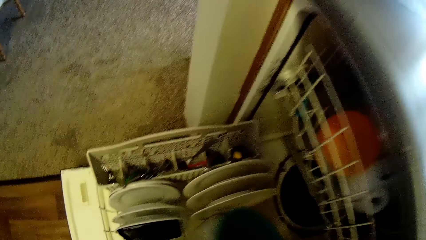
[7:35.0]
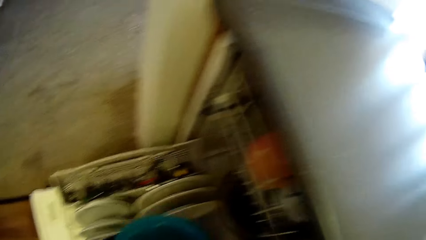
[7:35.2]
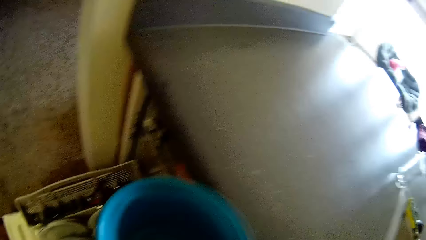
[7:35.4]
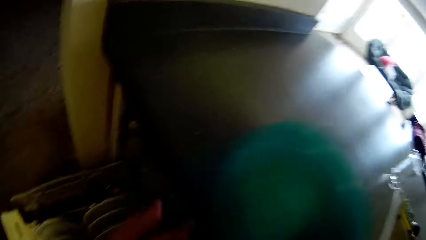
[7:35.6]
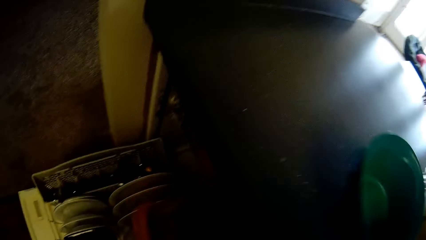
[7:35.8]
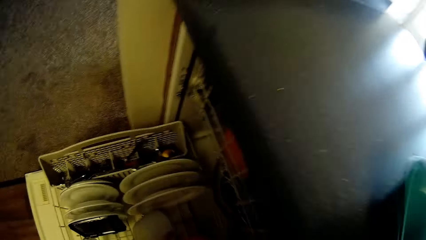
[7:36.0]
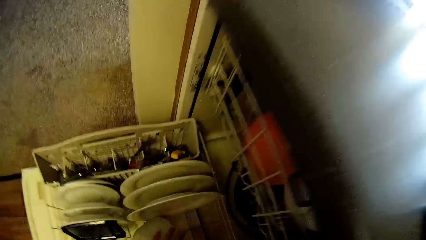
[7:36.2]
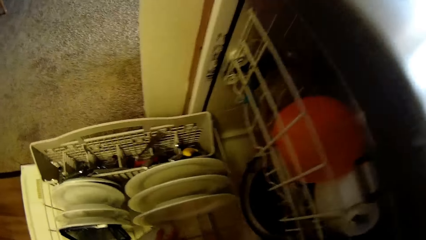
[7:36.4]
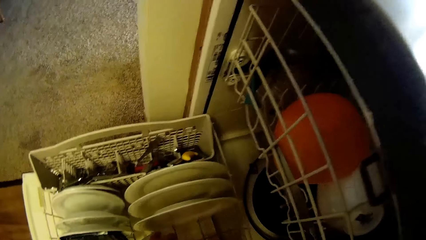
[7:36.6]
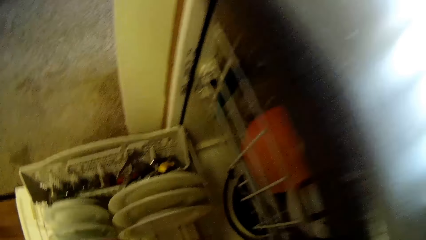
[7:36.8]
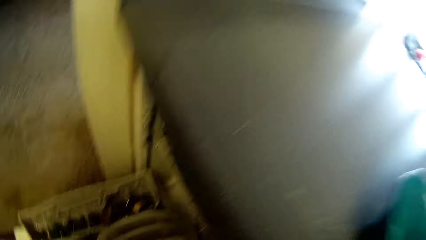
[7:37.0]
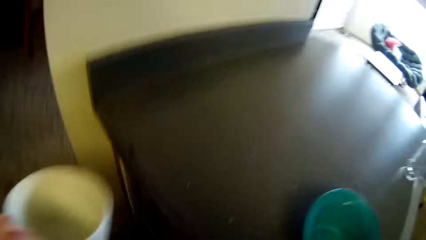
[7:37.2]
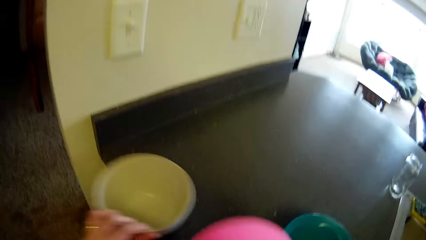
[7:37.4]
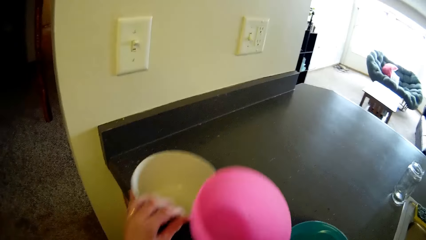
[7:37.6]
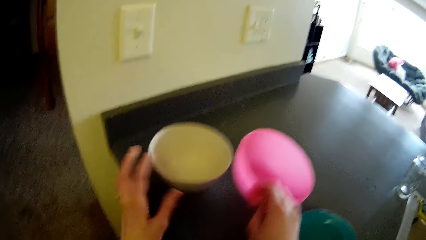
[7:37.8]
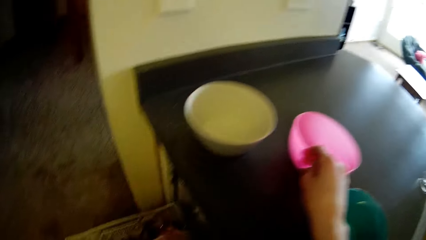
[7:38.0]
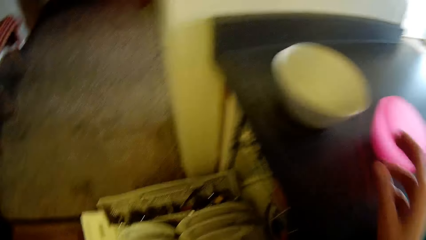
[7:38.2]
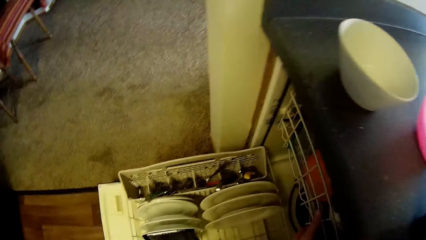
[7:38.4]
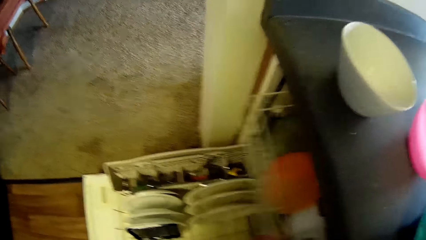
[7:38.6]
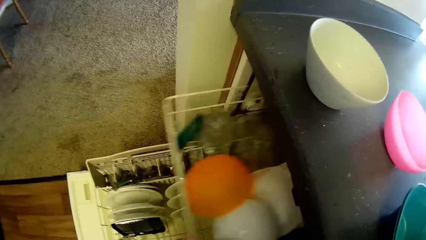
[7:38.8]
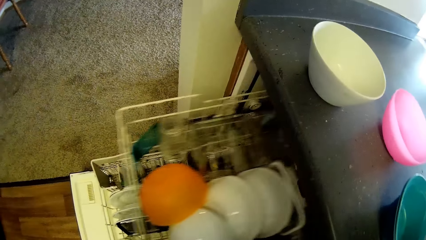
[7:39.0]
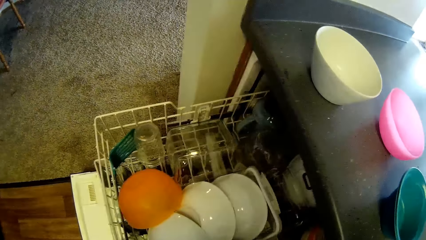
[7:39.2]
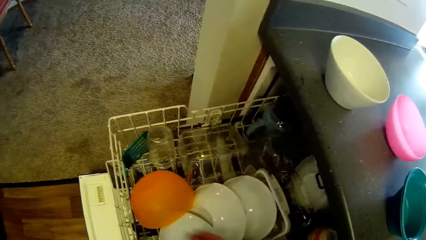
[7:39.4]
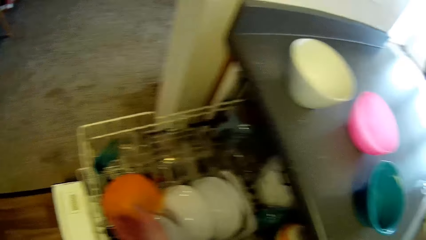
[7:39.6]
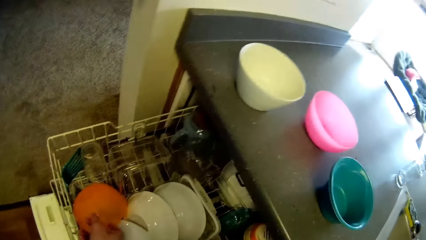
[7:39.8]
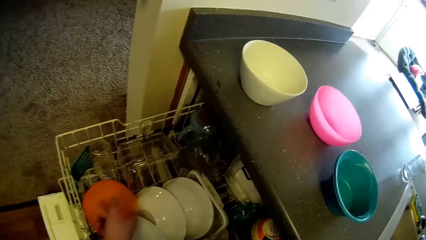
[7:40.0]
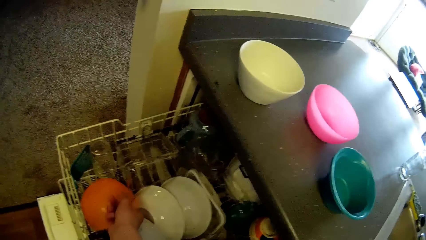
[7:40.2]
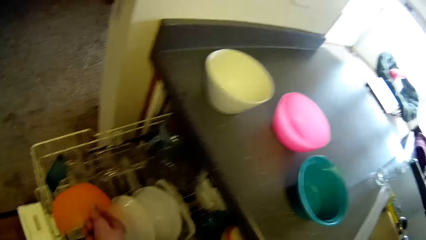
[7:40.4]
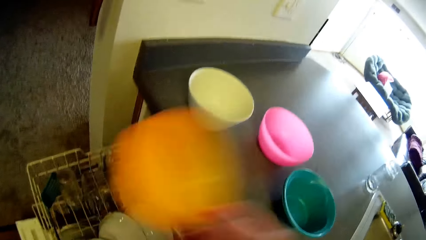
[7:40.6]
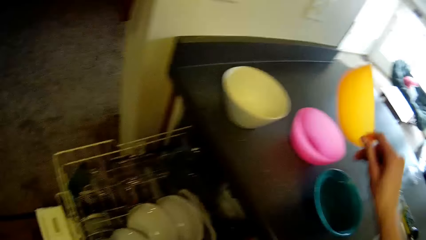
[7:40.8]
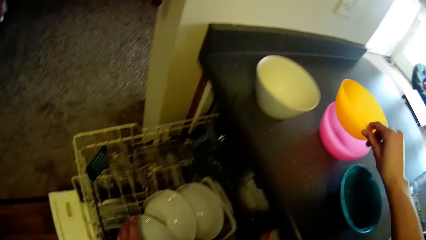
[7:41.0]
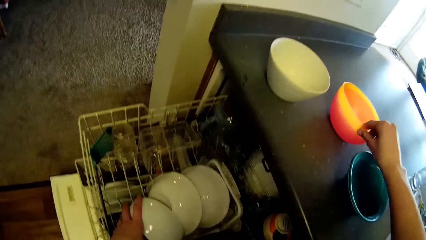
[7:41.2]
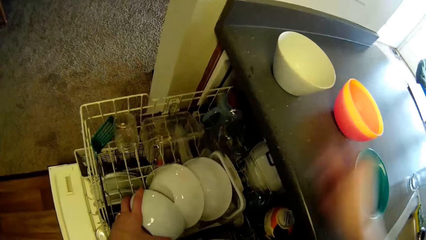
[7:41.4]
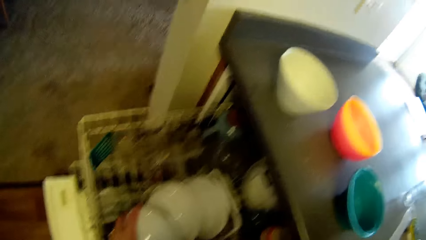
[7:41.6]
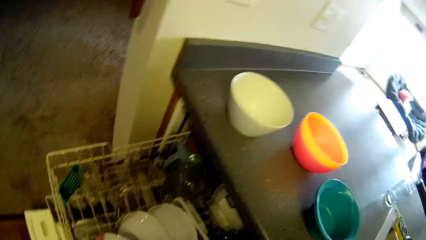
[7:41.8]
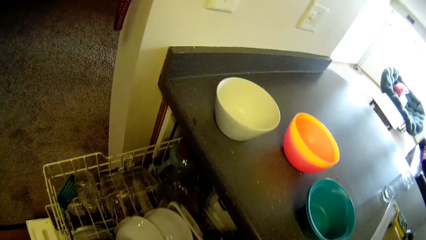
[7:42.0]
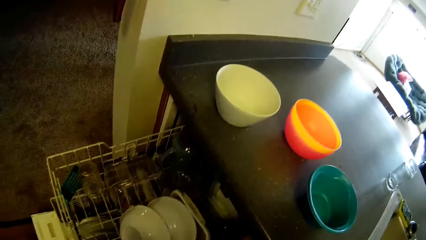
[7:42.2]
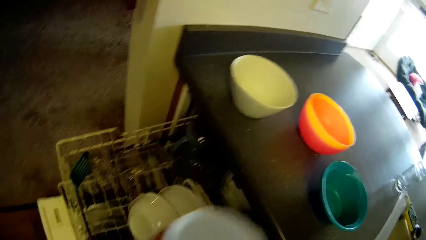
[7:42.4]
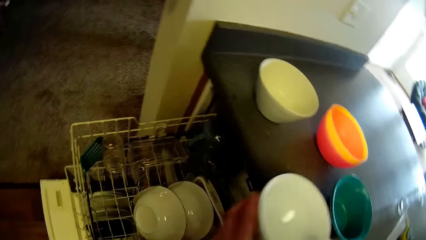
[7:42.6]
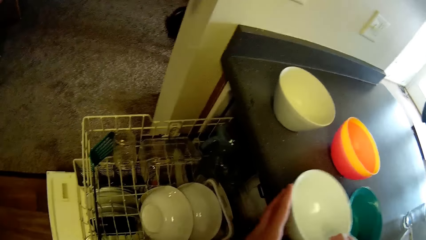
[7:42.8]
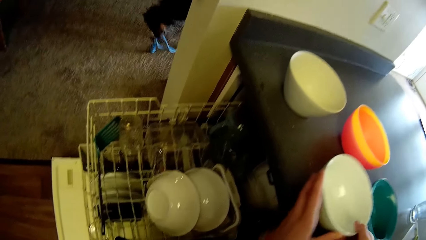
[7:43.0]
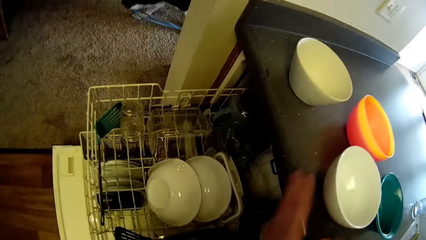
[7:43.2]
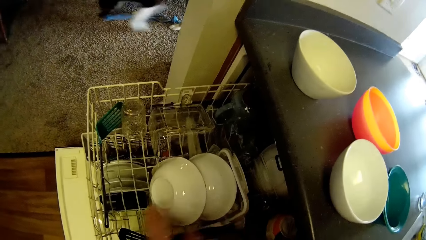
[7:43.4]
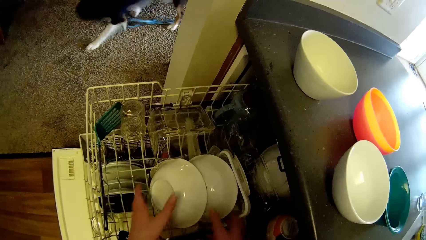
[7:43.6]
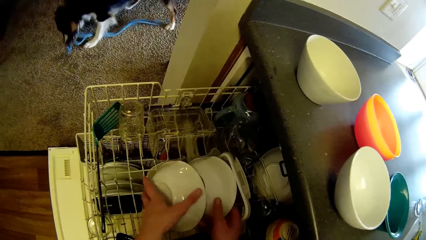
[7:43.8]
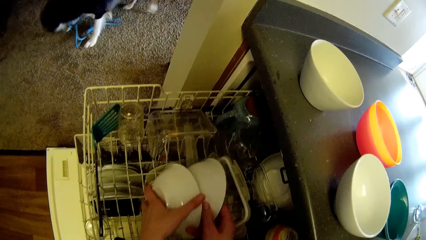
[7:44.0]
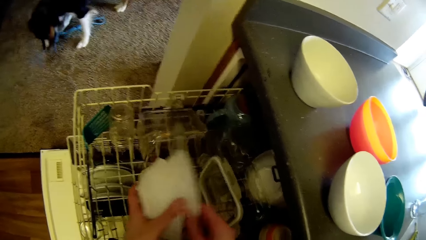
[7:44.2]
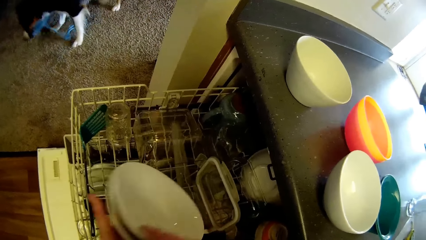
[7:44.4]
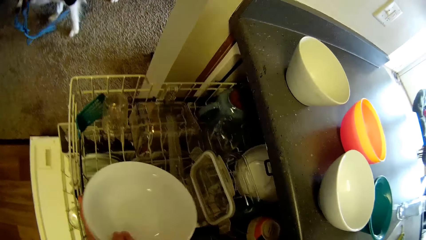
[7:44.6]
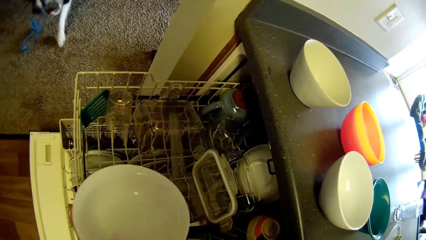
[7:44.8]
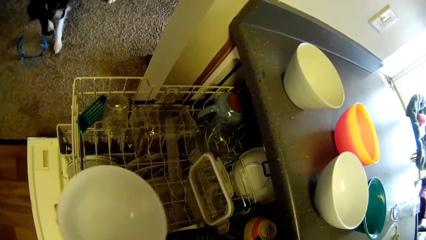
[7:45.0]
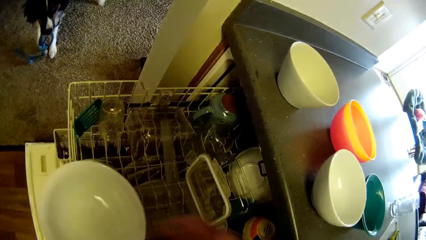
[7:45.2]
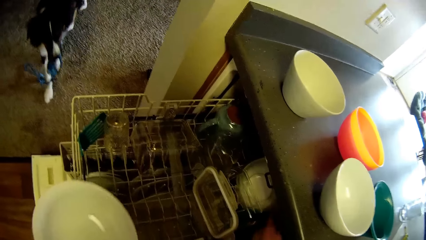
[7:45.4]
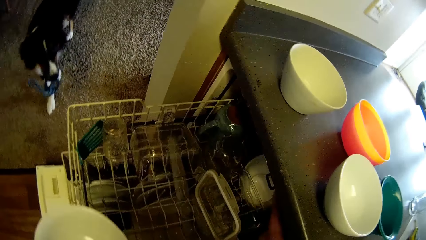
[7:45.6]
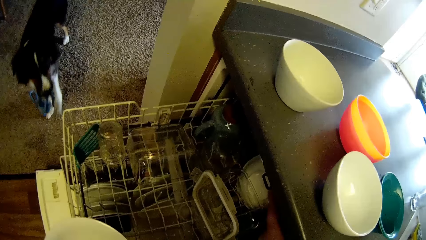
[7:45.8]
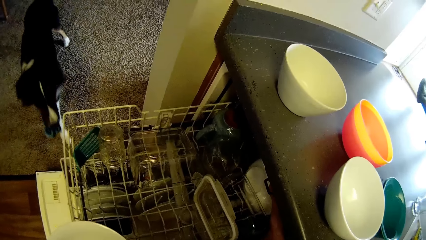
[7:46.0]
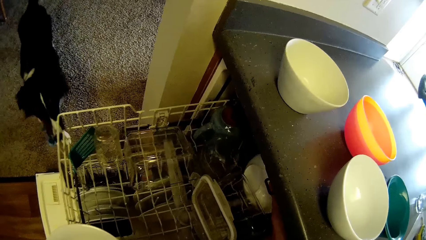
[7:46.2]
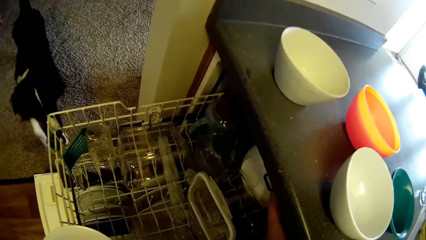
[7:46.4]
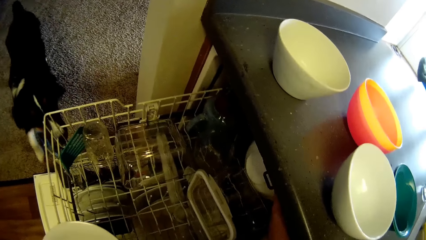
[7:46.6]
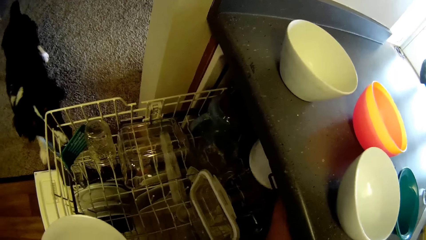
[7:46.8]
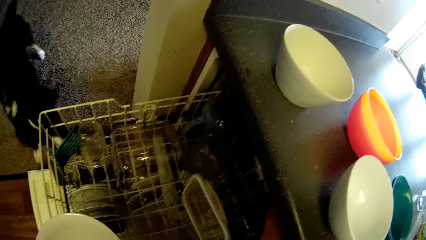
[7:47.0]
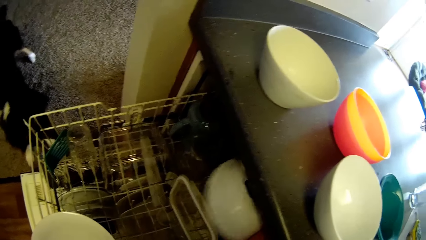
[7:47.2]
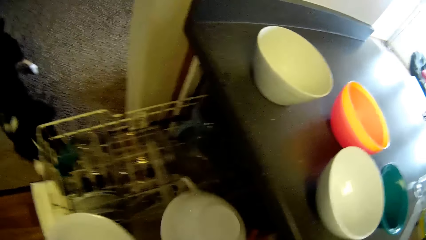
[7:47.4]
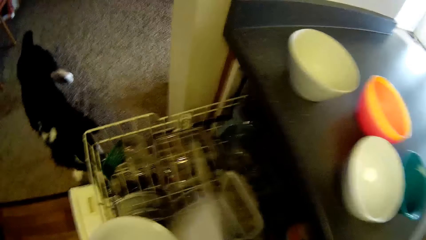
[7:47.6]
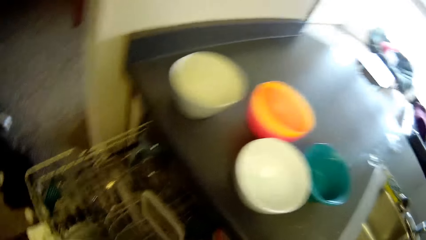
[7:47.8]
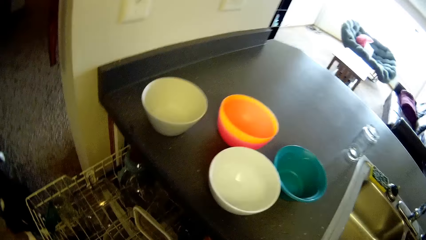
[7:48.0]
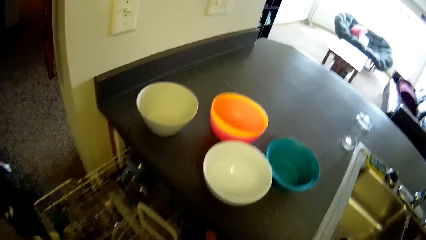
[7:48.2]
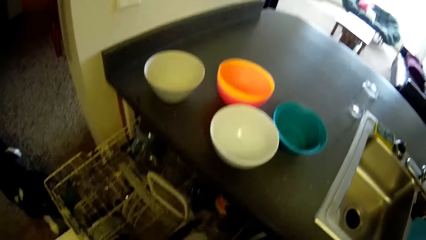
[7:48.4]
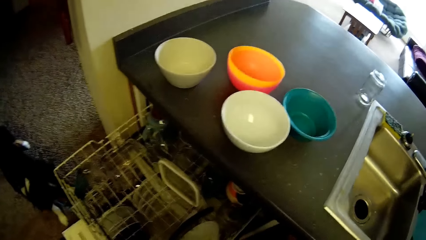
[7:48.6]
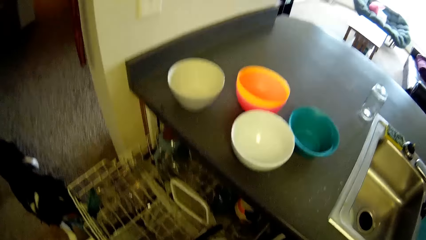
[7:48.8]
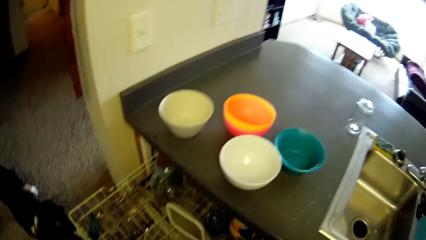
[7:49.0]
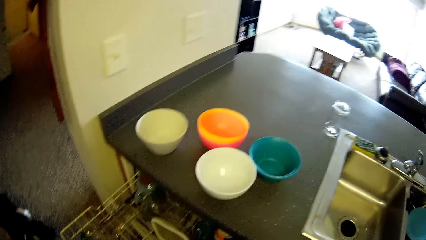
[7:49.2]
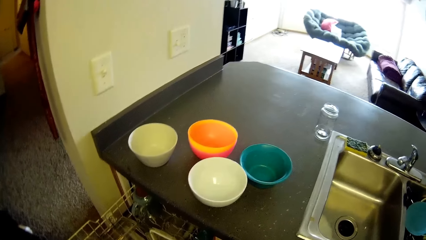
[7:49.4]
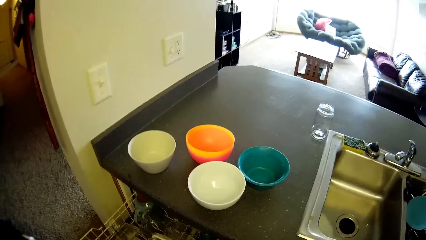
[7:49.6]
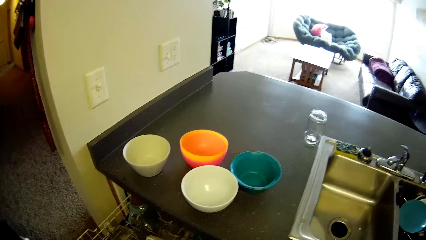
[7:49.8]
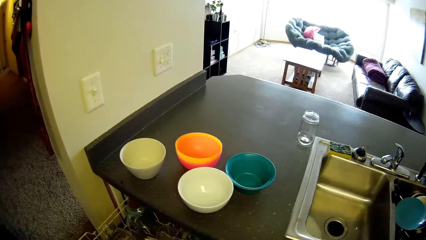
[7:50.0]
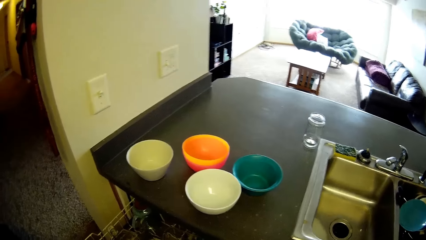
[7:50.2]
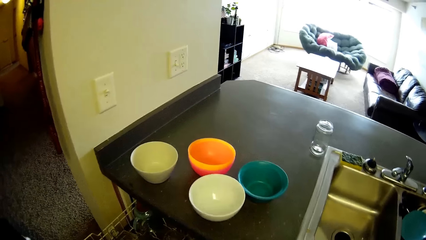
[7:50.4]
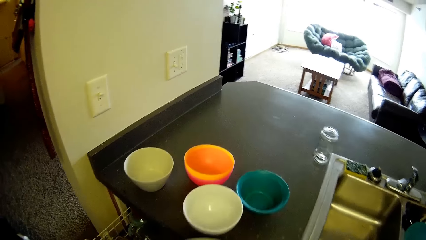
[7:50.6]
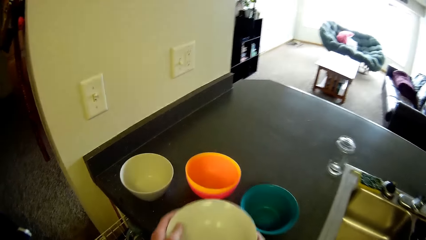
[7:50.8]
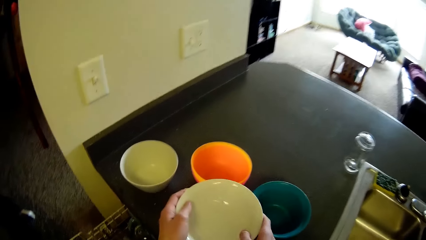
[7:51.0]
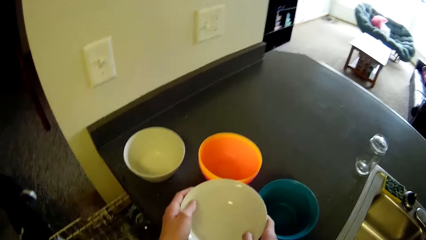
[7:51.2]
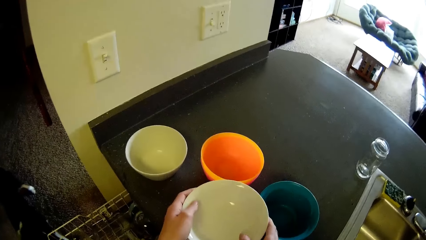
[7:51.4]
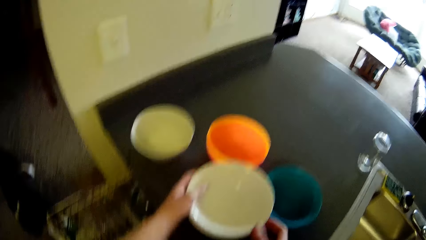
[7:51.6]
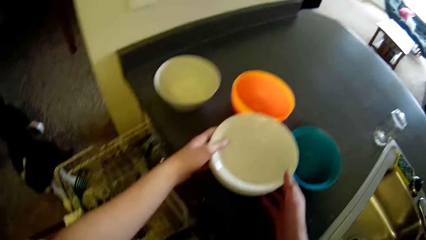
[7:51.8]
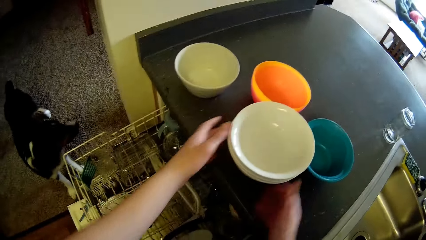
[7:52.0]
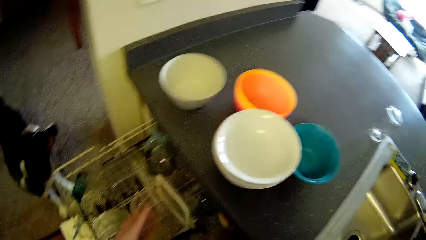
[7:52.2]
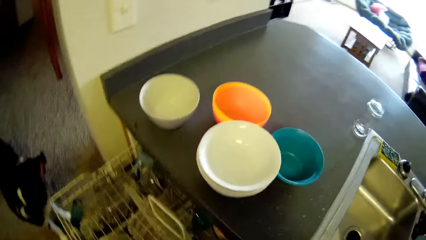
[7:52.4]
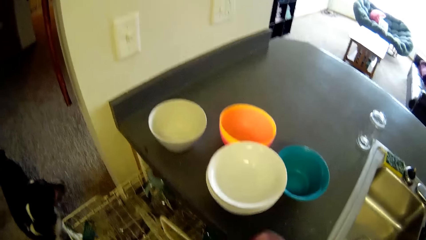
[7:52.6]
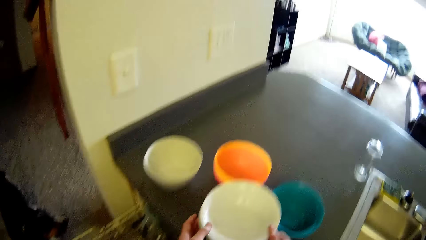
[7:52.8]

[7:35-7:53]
The camera wearer holds a plate with her right hand. She picks up the plate. She drops the plate on the cabinet with her right hand. She picks up some bowls. She drops some plates on the cabinet with both hands. She pulls a rack from the dishwasher with her left hand. She picks up a bowl. She holds a plate with her right hand. She drops the plate on the plate on the cabinet with her right hand. She picks a plate from the rack with her left hand. She drops the plate on the cabinet with her left hand. She picks some plates from the rack with both hands. She picks a plate from the rack with her right hand. She drops the plates on the cabinet with both hands.
